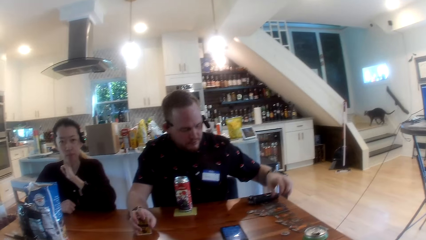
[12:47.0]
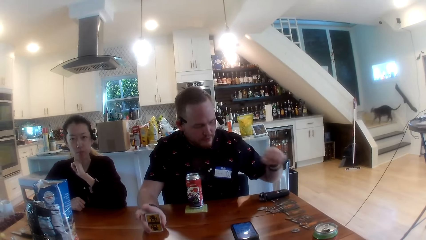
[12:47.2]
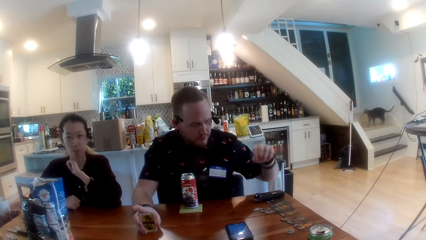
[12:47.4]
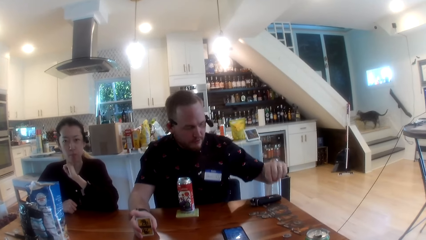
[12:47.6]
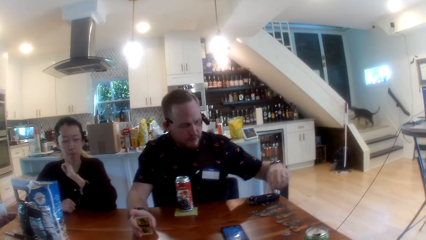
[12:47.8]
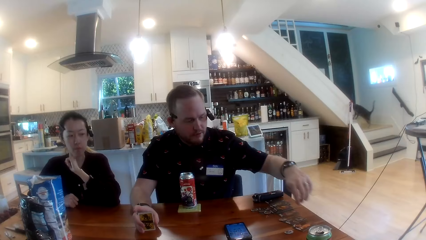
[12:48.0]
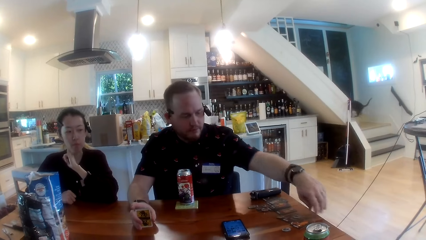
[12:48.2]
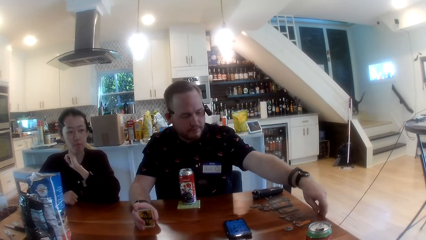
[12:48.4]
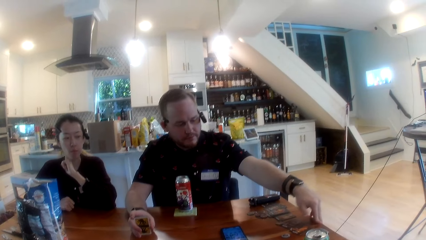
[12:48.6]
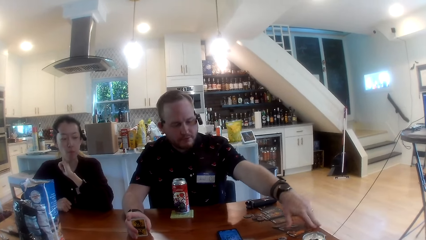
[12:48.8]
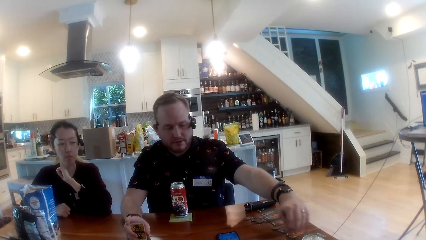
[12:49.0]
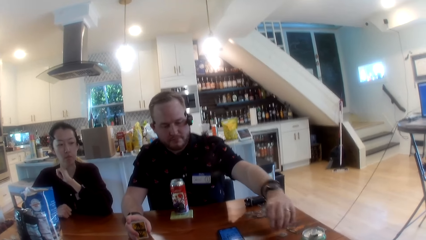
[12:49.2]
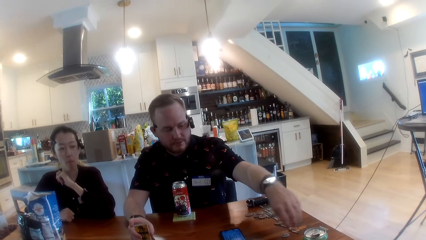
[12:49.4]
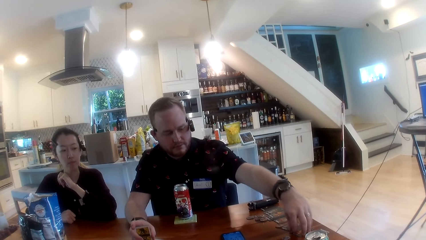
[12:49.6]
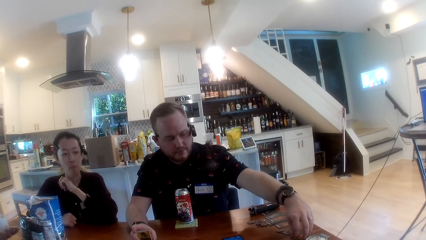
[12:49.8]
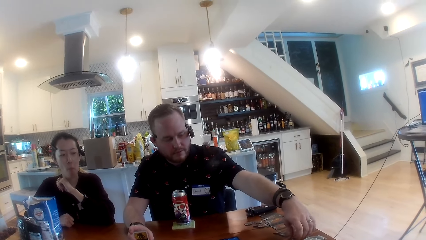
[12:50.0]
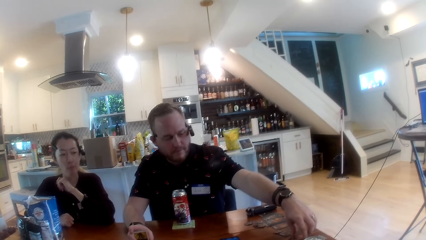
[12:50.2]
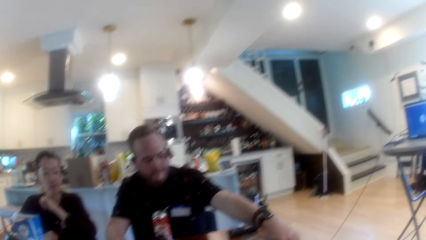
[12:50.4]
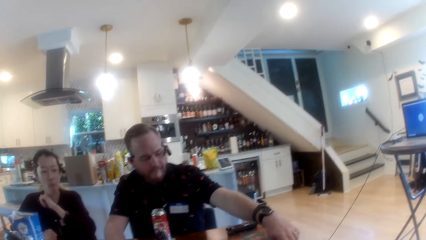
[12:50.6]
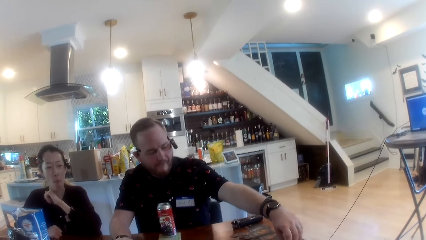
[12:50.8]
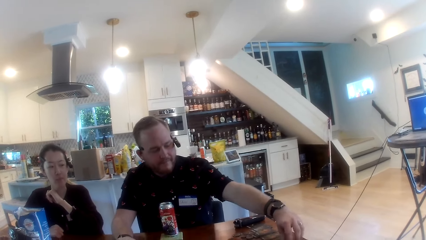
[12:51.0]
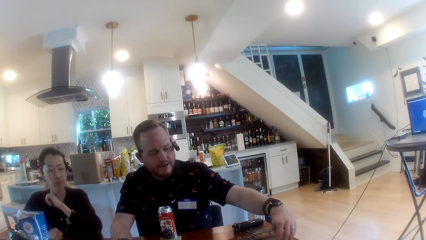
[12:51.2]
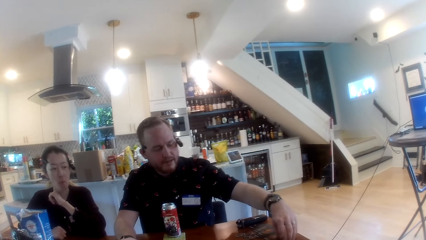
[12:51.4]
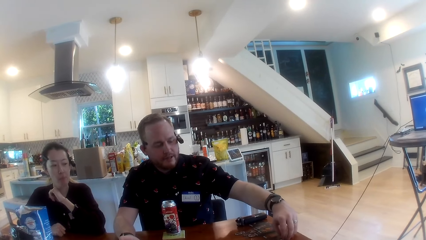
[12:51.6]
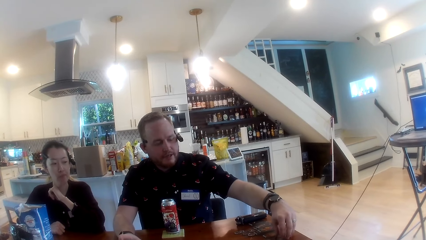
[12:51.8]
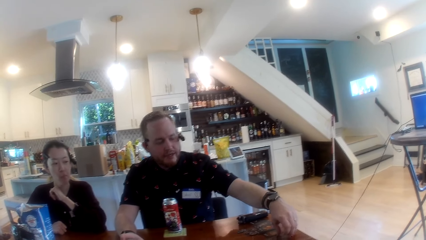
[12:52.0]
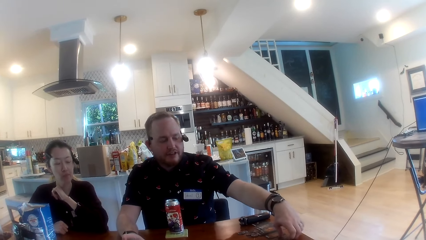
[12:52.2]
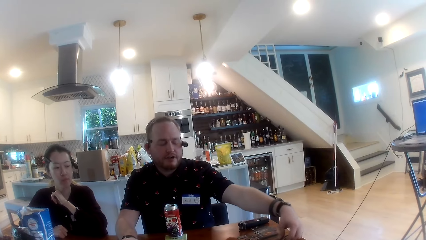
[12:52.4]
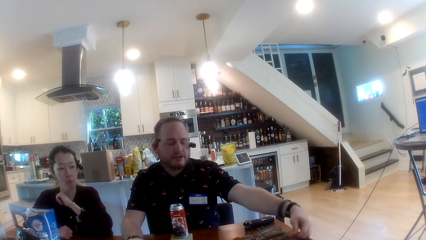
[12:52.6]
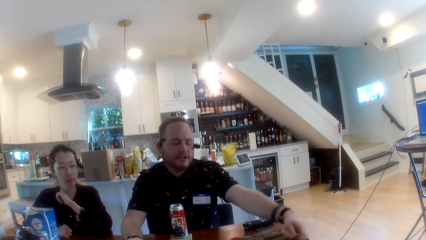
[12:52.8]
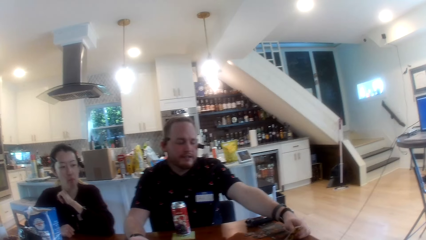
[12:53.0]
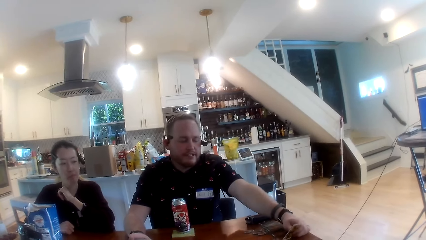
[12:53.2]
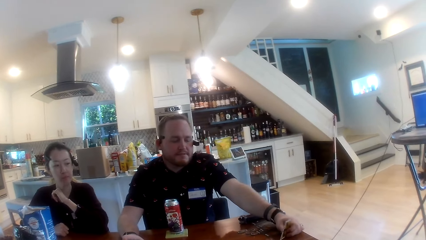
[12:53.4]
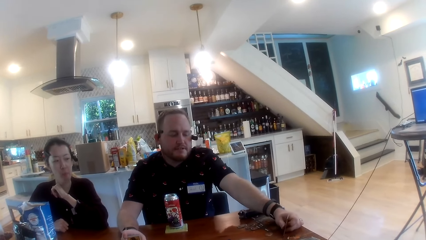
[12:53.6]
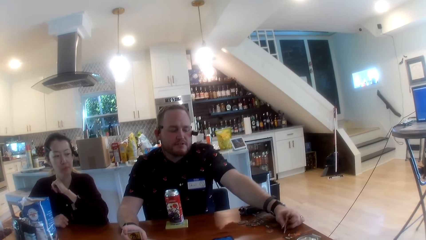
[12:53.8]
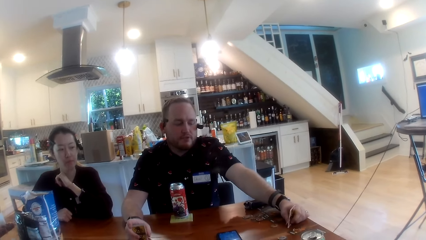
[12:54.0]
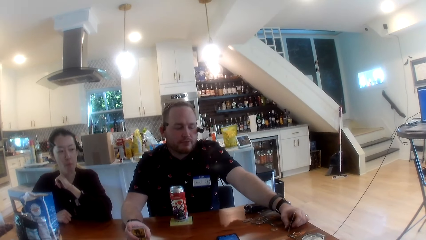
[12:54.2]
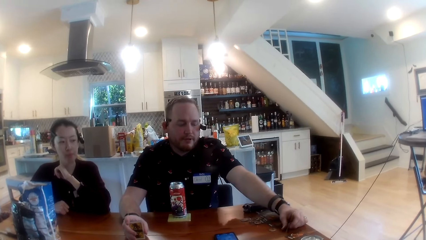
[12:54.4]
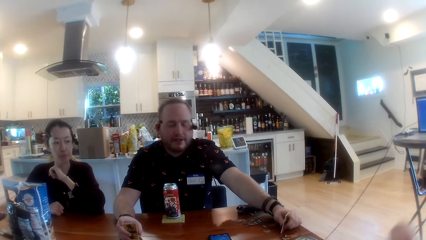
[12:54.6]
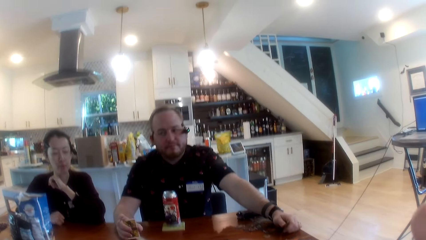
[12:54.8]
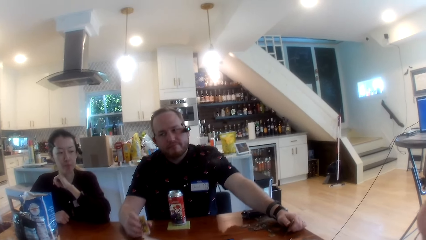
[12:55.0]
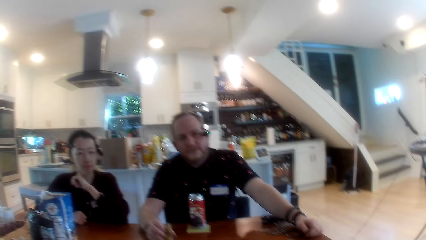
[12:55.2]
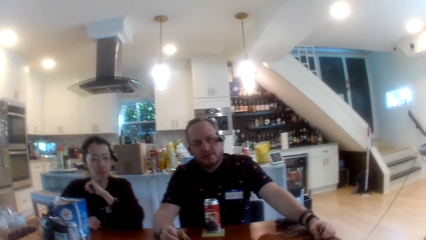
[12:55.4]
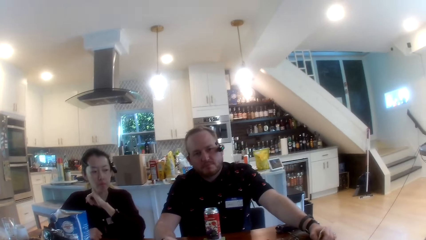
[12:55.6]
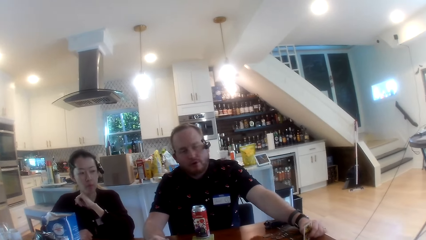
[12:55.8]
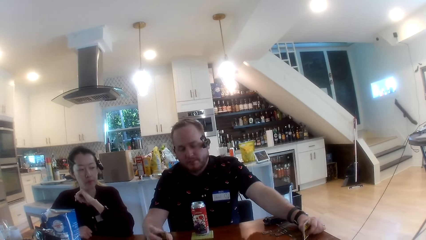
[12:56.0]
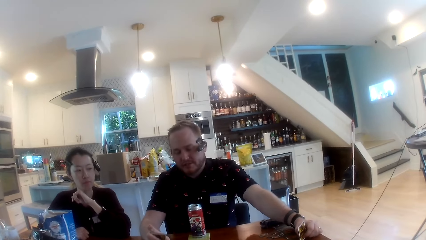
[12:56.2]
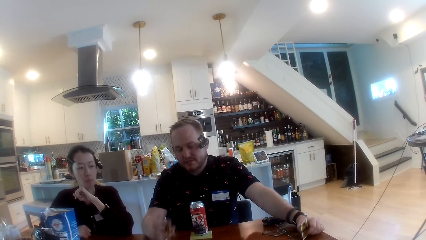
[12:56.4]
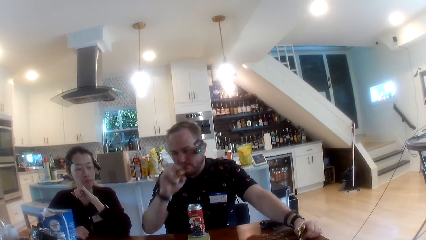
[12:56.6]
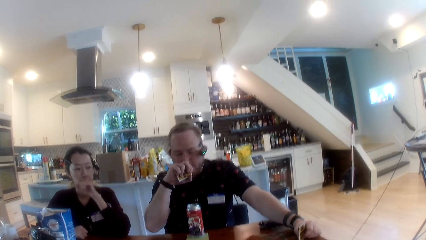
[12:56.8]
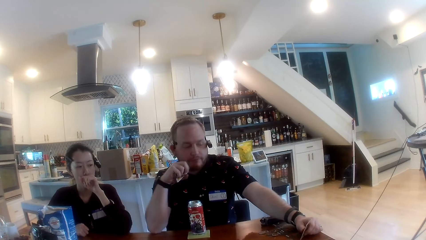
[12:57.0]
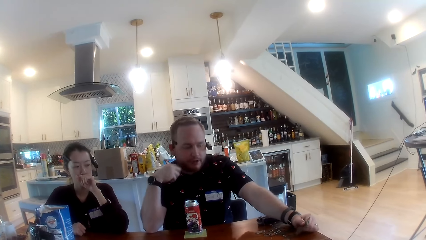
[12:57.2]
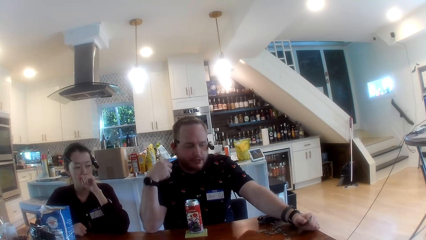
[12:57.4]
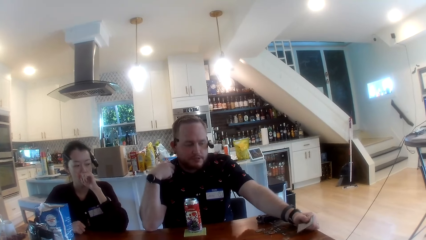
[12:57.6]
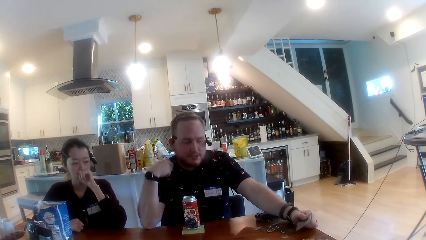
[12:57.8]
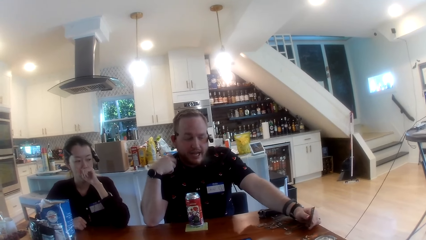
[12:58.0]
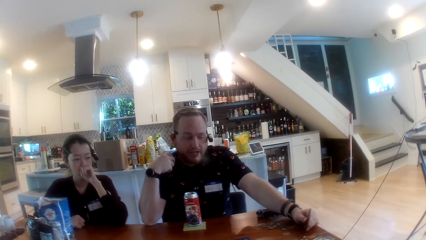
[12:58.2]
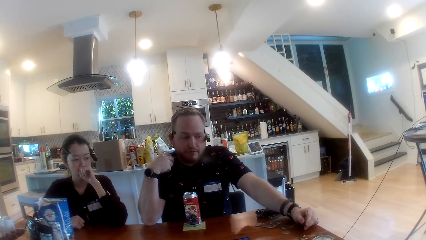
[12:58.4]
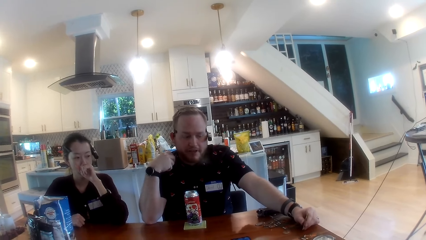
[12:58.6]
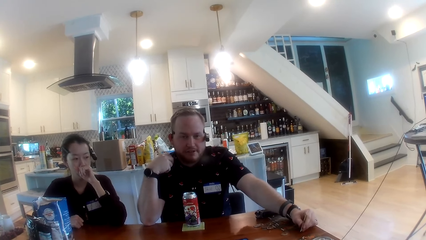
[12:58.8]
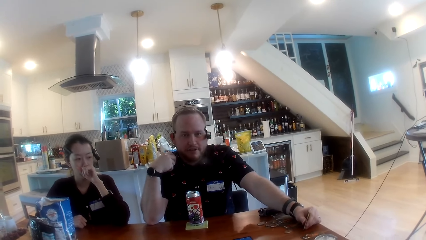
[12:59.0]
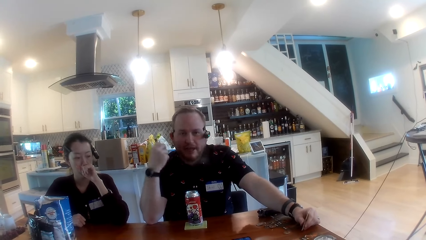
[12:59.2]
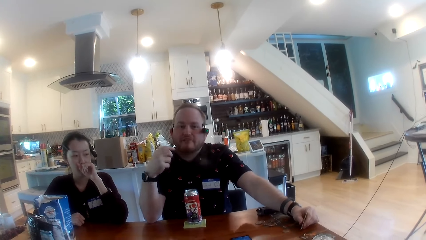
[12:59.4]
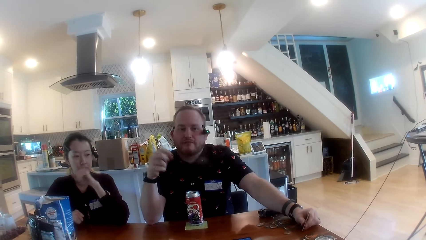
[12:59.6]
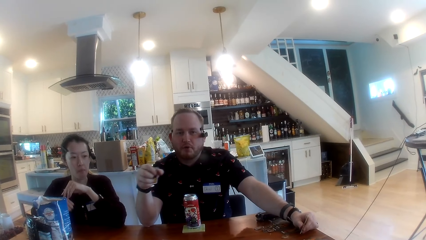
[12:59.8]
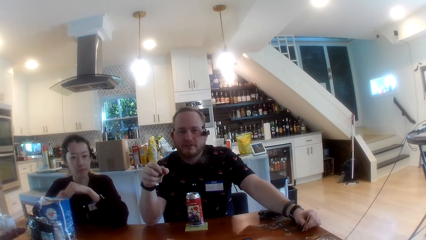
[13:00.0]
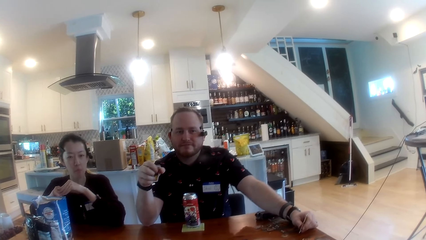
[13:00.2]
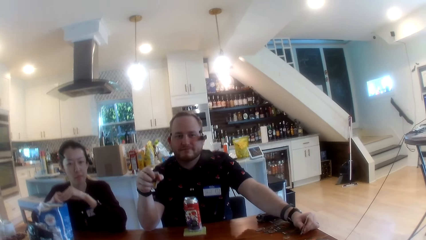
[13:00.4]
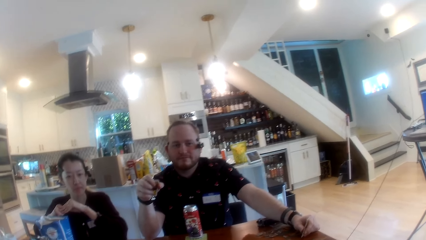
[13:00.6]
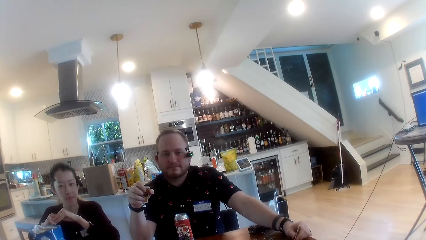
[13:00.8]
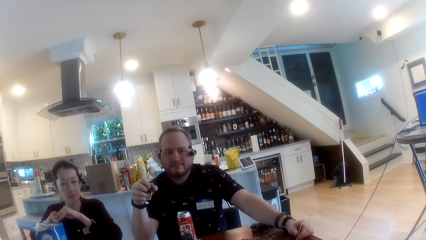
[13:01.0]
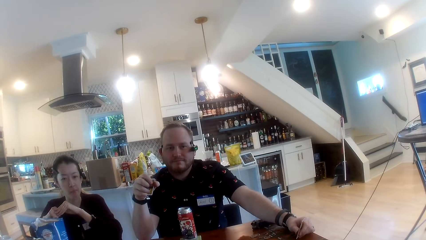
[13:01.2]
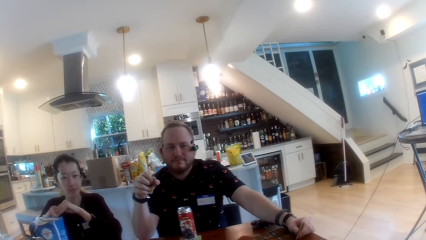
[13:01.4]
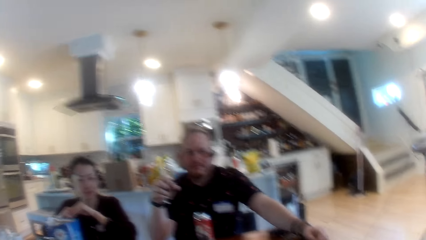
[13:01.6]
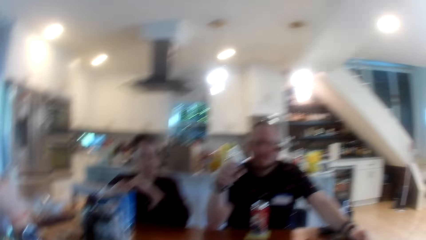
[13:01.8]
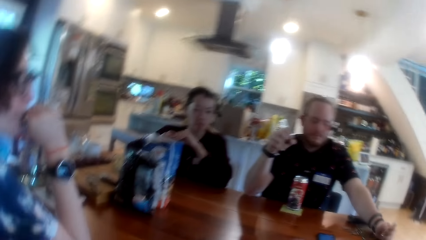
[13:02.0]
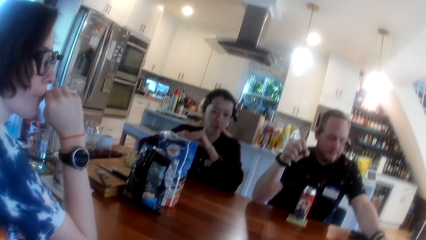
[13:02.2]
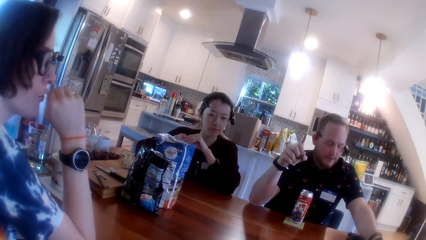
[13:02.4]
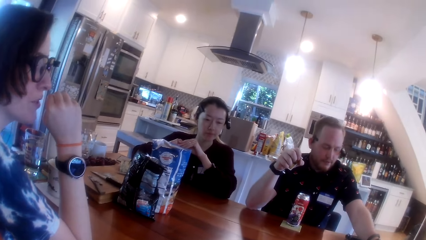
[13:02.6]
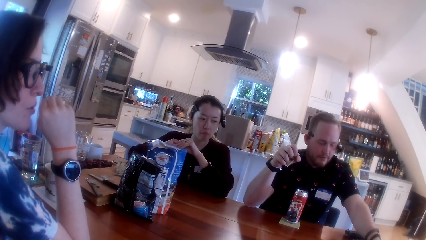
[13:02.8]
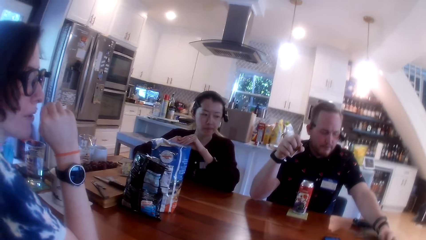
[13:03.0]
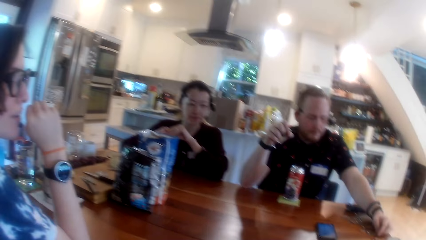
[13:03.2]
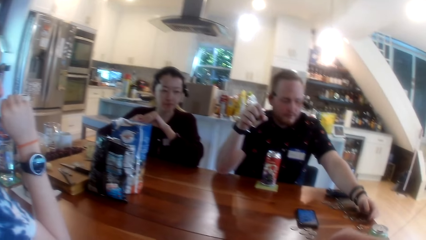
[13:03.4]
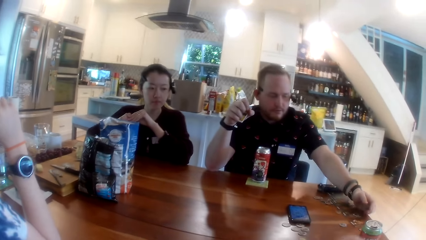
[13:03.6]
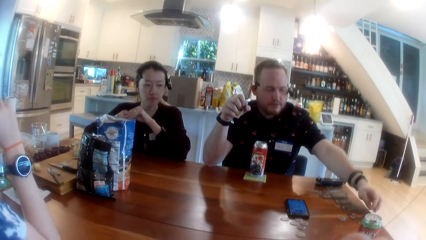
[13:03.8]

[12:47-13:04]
The man holds a card in his left hand.
